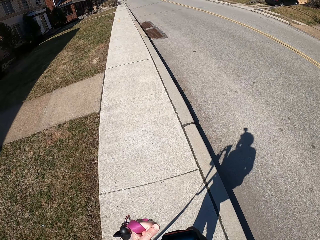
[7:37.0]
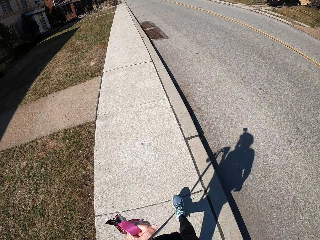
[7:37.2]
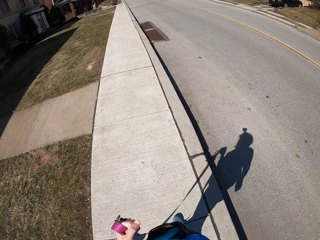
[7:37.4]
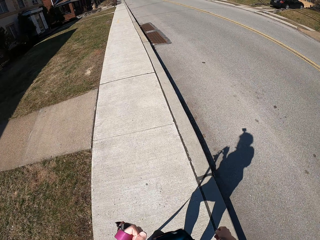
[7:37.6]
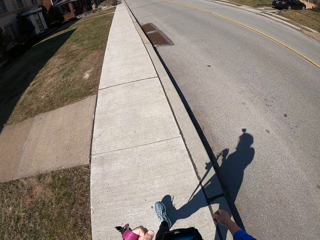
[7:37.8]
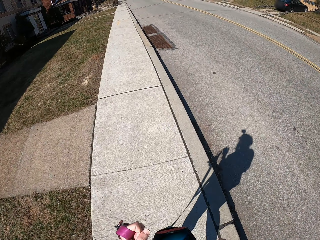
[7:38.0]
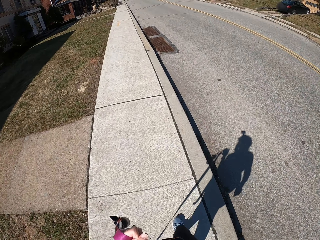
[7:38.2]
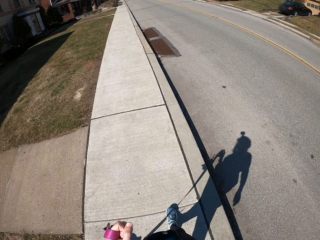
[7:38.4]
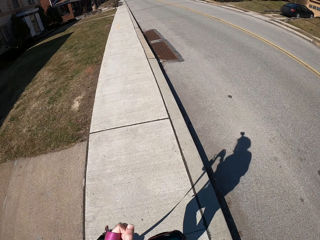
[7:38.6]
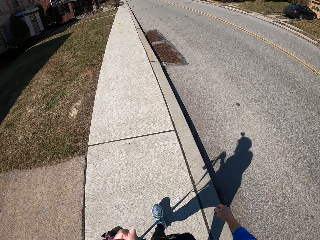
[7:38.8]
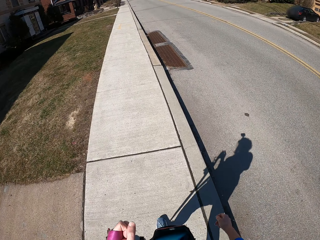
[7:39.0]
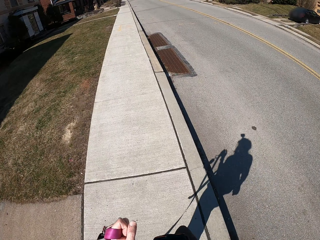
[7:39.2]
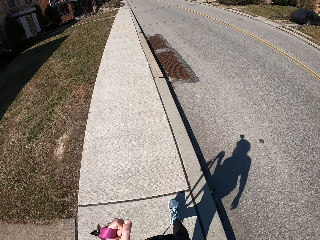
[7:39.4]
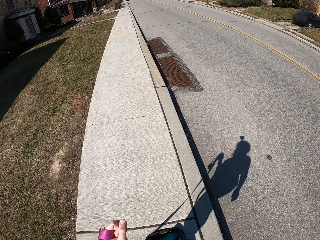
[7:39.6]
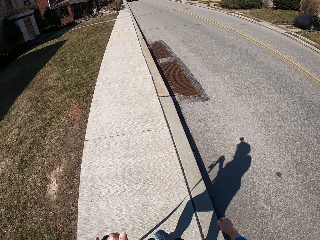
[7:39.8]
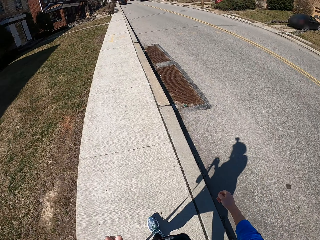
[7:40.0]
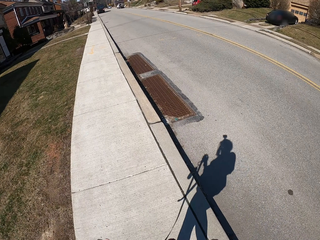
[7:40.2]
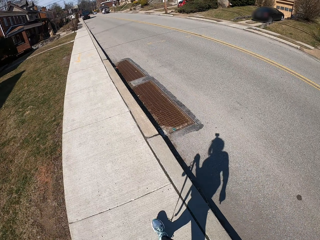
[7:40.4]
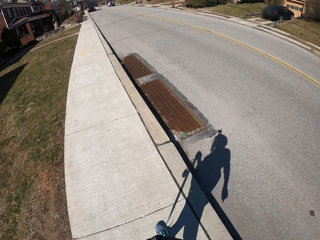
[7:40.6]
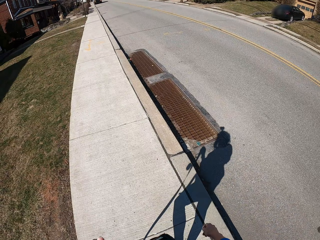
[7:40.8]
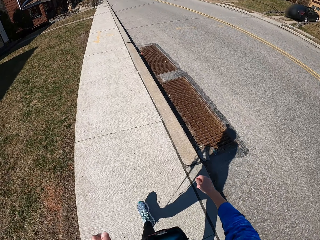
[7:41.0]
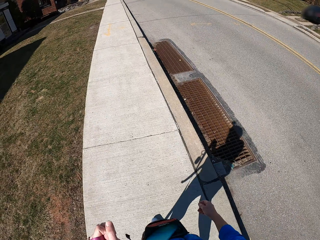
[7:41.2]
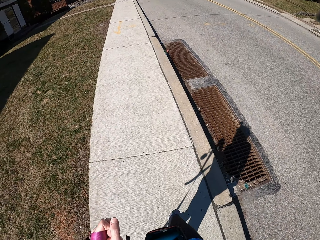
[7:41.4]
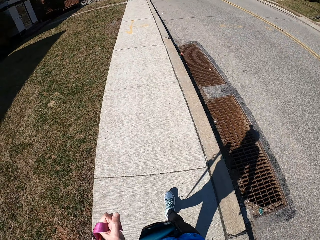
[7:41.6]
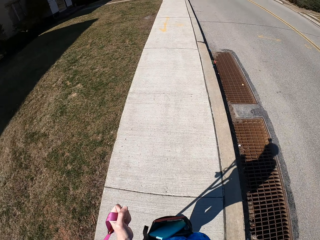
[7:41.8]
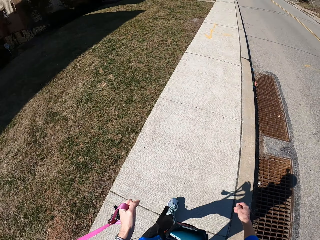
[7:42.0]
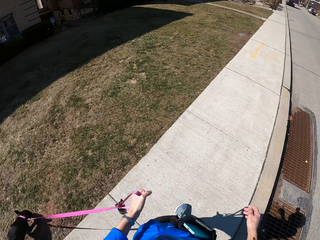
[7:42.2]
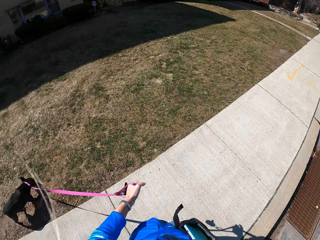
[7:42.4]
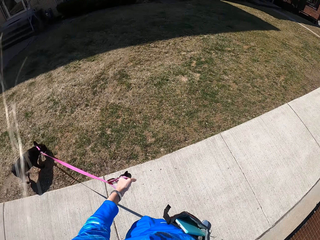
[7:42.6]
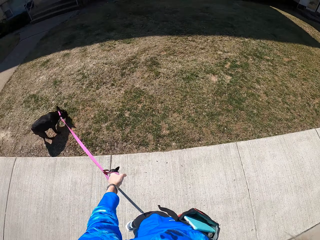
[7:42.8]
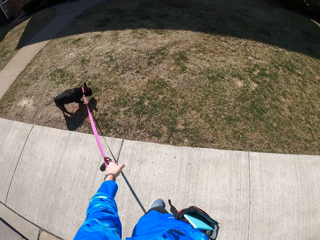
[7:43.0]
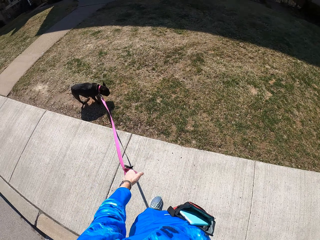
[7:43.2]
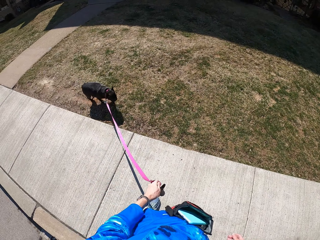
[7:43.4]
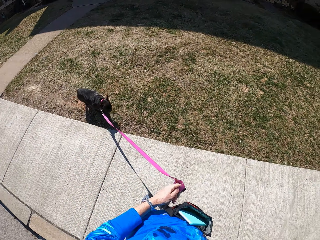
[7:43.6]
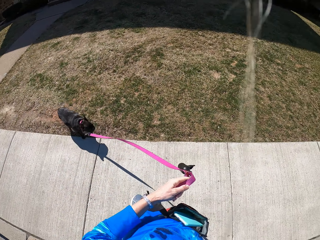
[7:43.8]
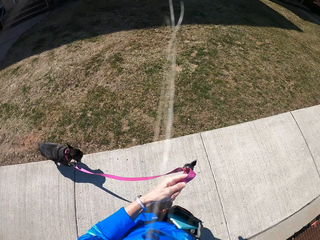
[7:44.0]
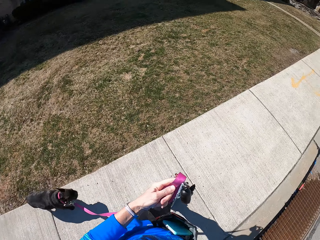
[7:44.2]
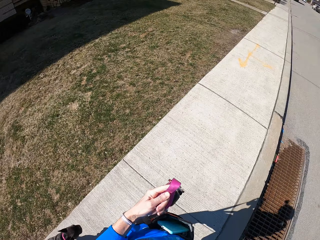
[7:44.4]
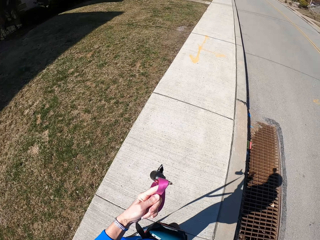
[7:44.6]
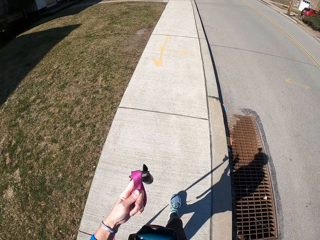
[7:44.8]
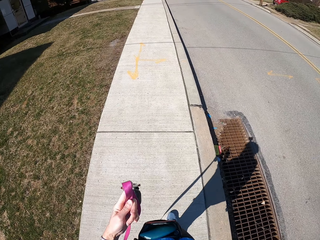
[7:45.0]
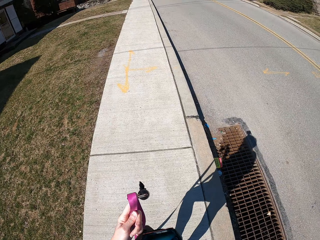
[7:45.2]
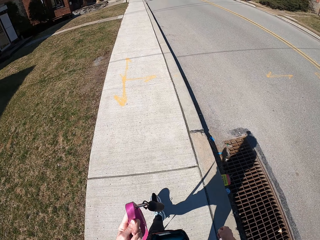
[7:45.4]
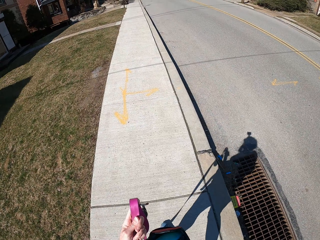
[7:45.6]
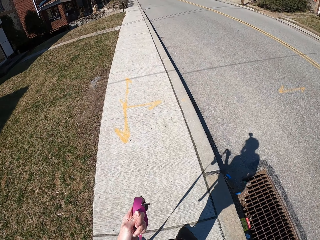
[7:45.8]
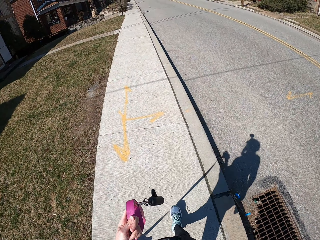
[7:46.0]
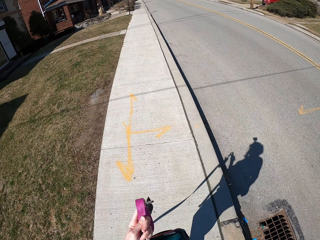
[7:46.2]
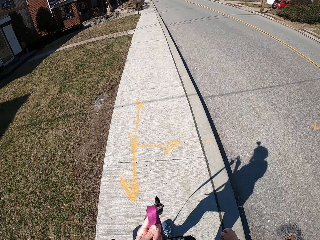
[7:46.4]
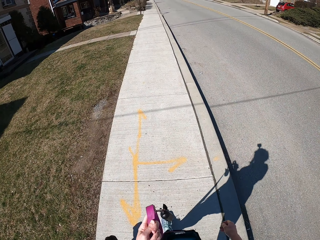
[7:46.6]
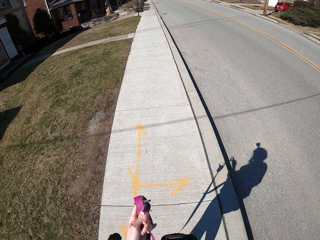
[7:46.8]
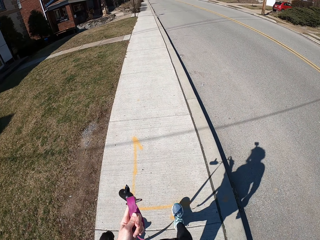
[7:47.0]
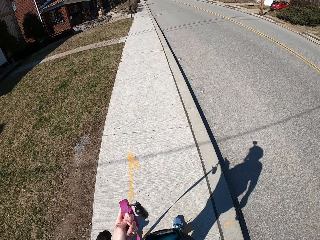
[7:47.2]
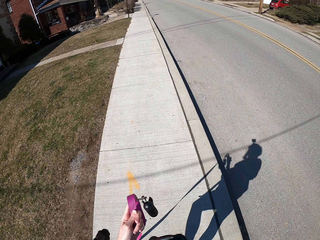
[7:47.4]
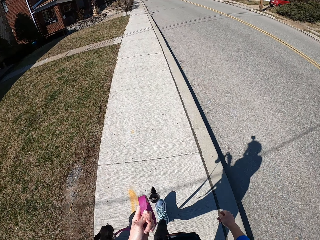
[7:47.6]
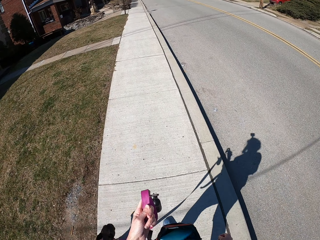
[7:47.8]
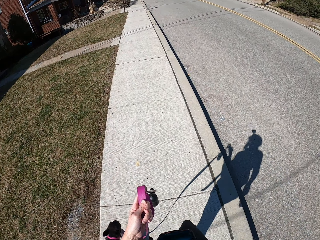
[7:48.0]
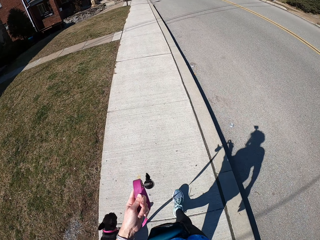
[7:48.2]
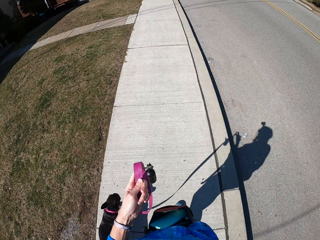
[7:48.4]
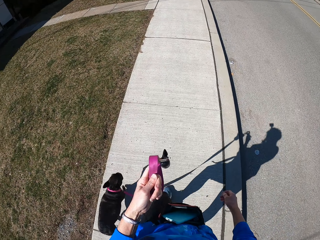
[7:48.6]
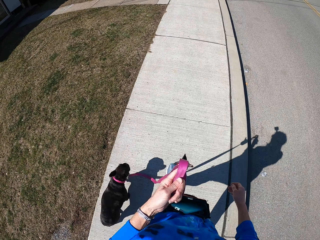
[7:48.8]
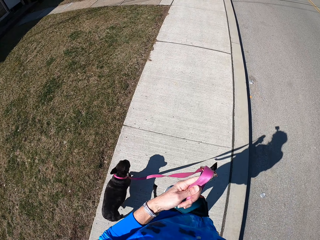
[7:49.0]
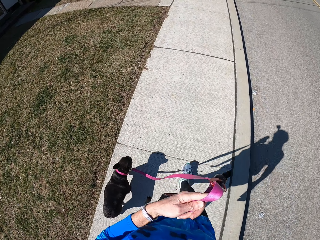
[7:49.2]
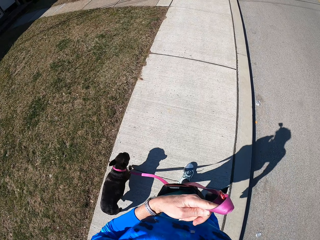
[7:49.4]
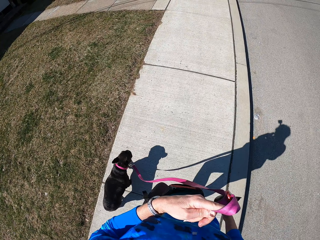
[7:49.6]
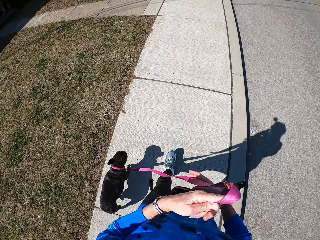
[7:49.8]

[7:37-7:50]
The camera wearer walks on the pavement. They look at a dog. The dog walks on a lawn. The camera wearer holds the dog leash. They pull on the dog's leash. They walk the dog on a sidewalk. They walk on the pavement. They look at the dog. The dog trots beside the camera wearer. The camera wearer walks the dog.

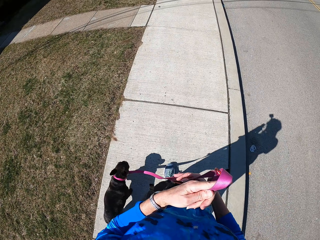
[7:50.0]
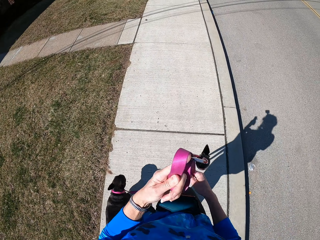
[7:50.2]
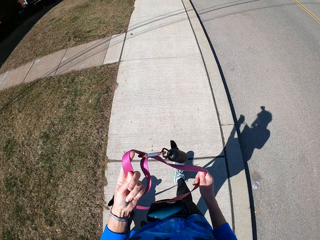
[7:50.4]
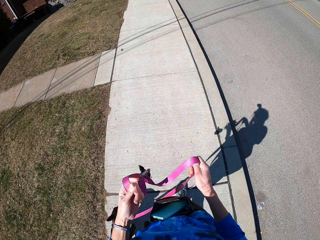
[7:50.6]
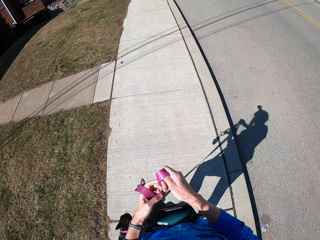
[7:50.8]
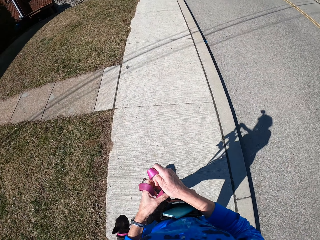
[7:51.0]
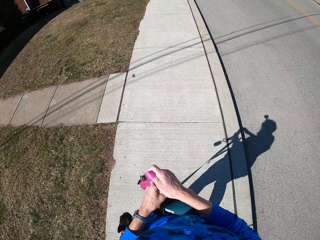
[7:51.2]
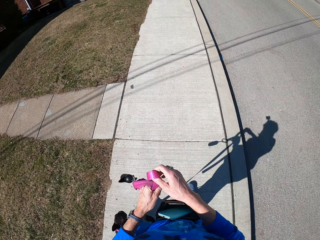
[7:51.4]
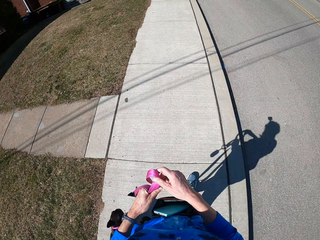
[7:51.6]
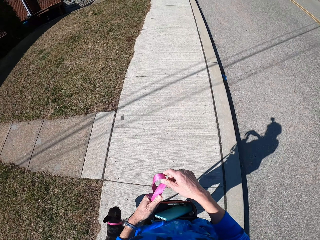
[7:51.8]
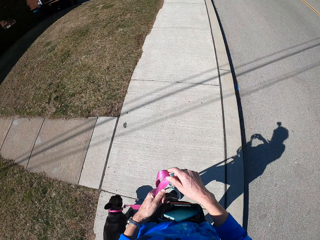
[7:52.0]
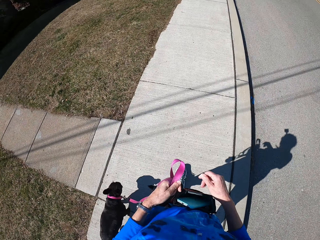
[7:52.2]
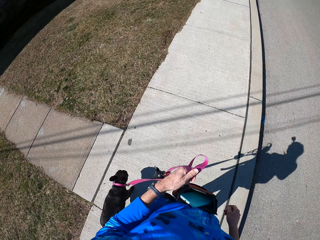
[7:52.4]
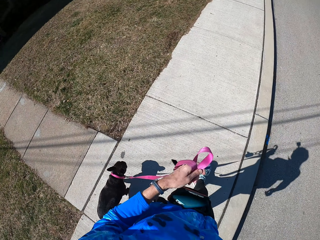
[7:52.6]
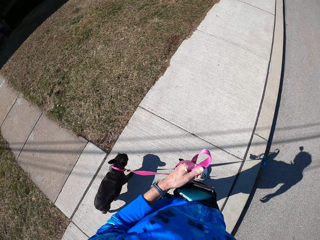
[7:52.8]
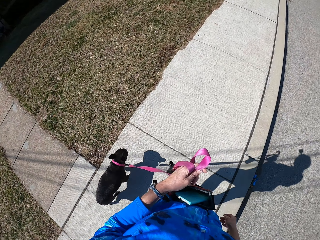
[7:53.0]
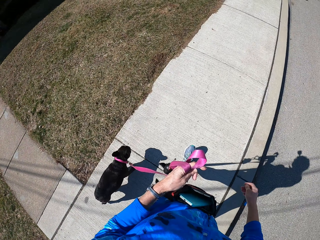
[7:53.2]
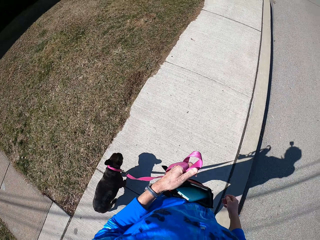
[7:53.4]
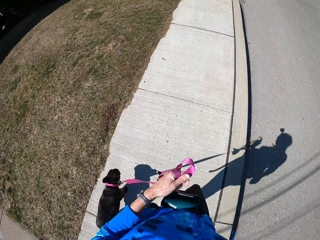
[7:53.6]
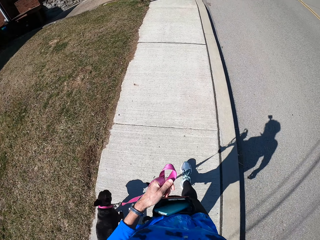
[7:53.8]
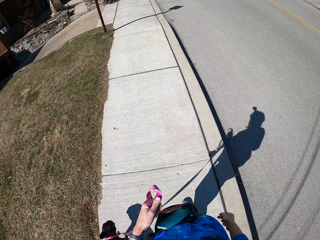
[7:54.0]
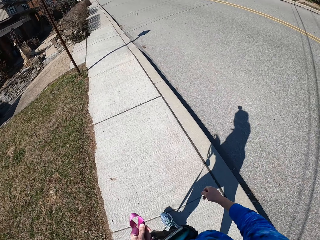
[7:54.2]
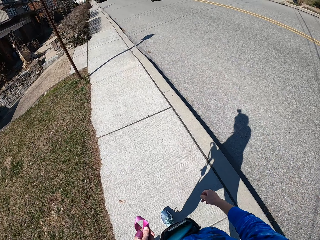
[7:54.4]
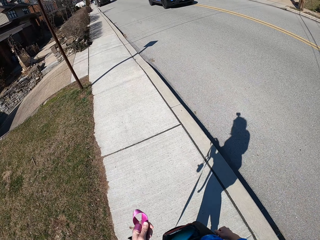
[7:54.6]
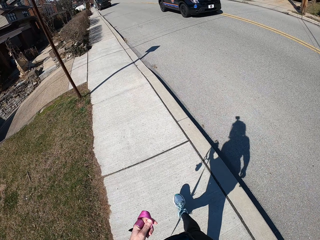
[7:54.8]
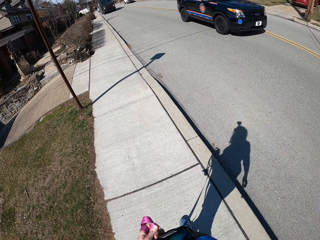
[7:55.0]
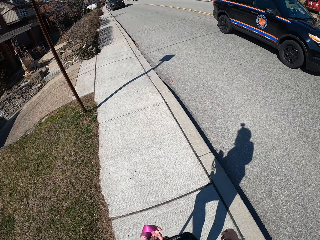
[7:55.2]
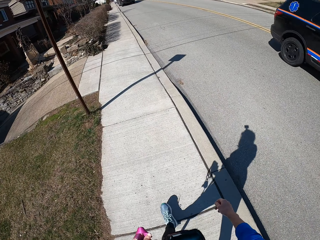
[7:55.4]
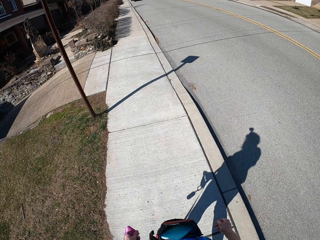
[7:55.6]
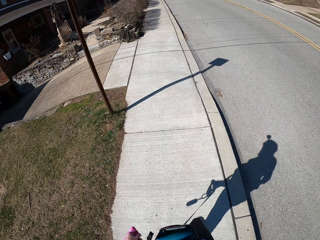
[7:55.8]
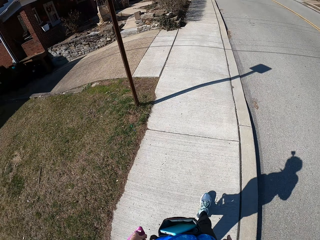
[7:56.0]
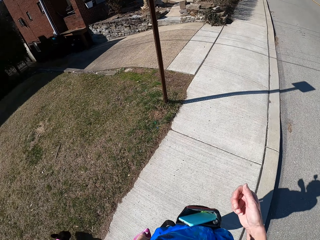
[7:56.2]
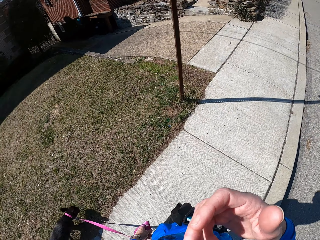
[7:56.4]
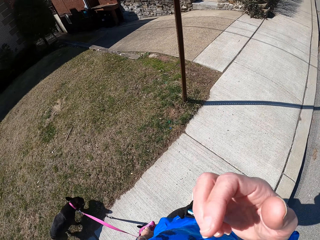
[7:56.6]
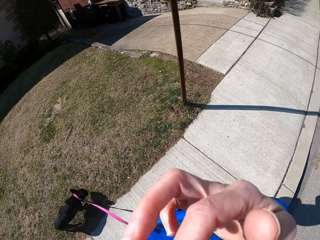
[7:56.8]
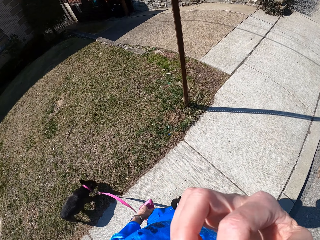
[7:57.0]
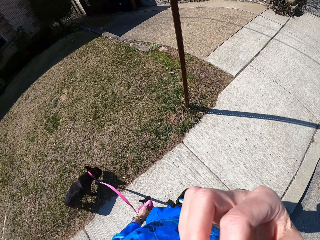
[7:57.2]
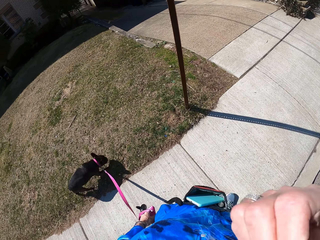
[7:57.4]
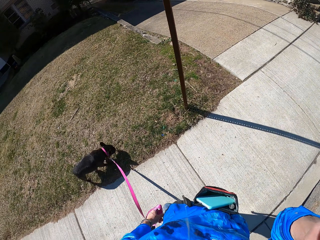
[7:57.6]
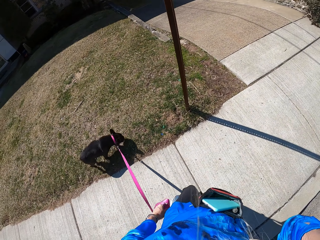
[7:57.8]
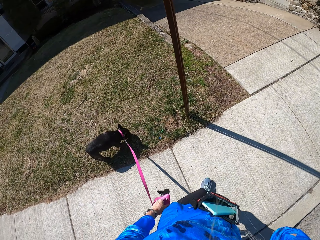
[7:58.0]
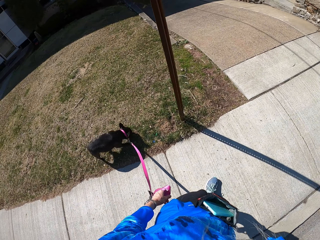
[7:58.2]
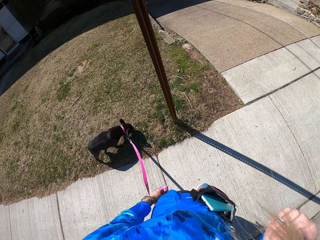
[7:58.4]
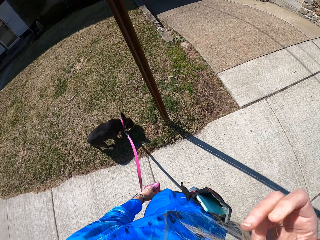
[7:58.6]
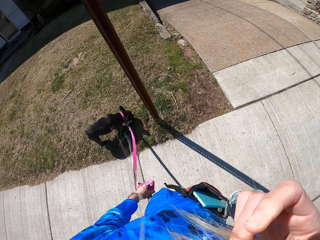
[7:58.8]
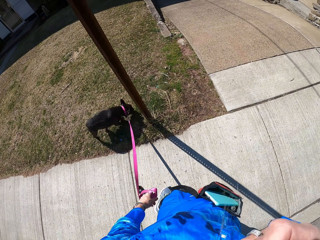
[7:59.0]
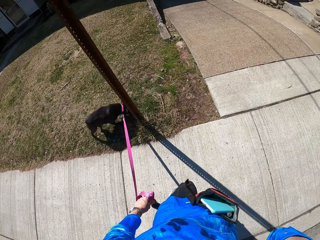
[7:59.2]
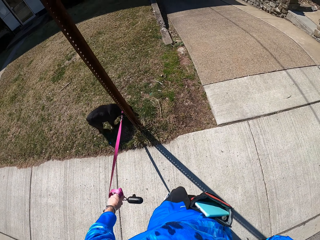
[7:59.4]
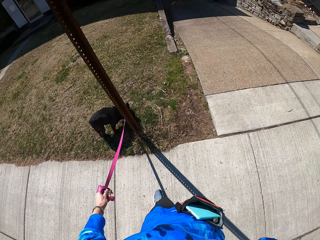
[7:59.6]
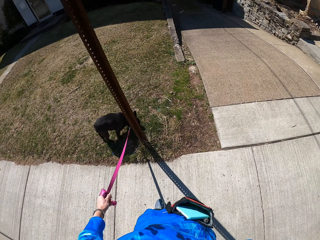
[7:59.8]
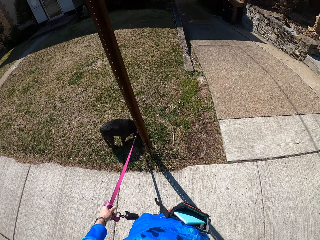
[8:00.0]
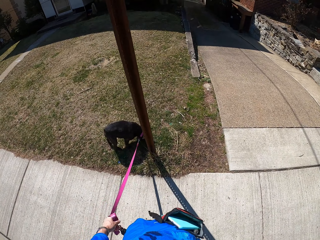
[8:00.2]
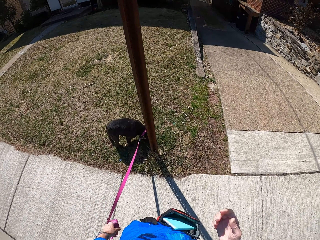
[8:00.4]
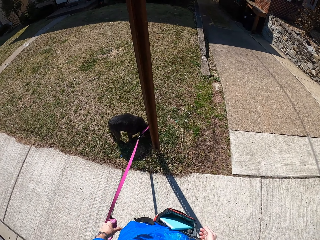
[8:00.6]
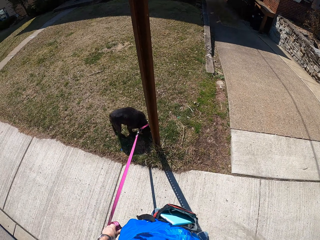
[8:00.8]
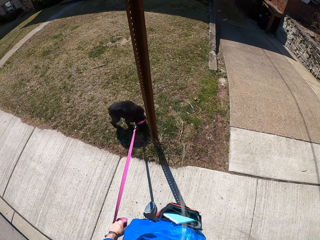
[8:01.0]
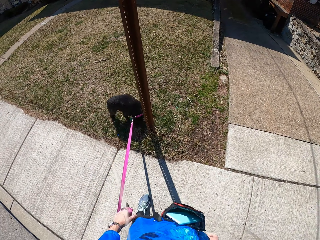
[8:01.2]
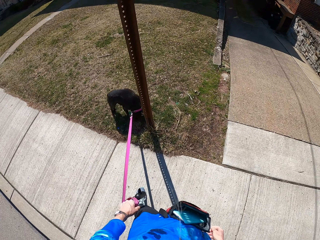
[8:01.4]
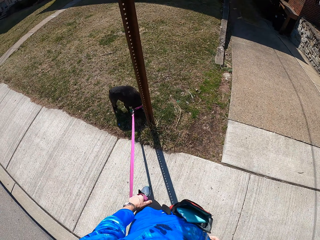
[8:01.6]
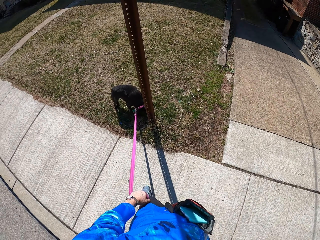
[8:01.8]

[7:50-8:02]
The camera wearer pulls up a dog's leash with the right hand. They fold the dog leash. They put the dog leash to the left hand. They look at the dog. They walk the dog. A police SUV passes the camera wearer. The camera wearer walks on the pavement. They look at the dog. They lift the right hand up. The dog walks on a lawn and sniffs around the lawn. The camera wearer stands at a sidewalk. They hold the dog leash.
